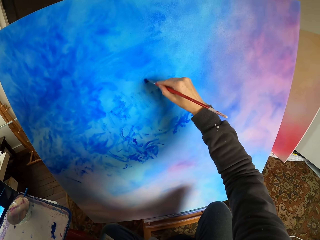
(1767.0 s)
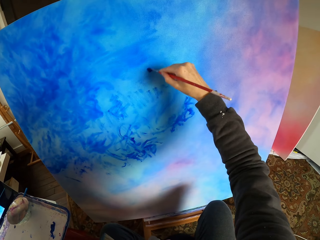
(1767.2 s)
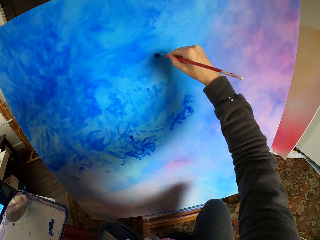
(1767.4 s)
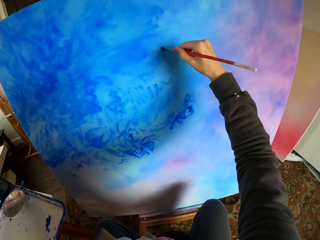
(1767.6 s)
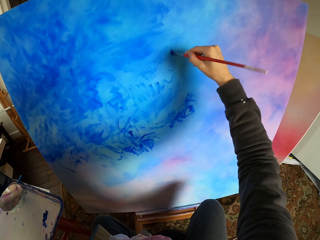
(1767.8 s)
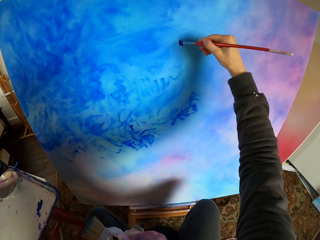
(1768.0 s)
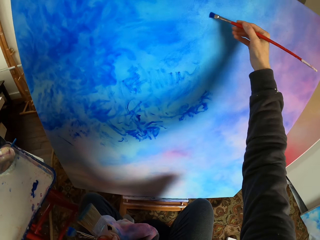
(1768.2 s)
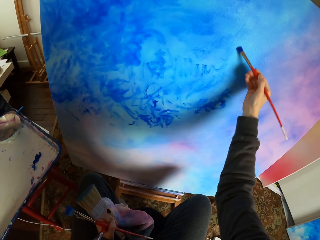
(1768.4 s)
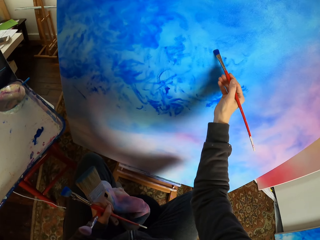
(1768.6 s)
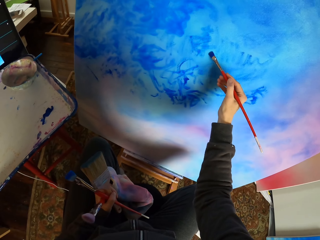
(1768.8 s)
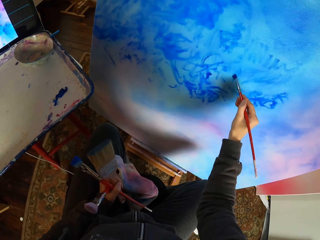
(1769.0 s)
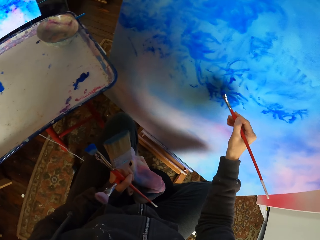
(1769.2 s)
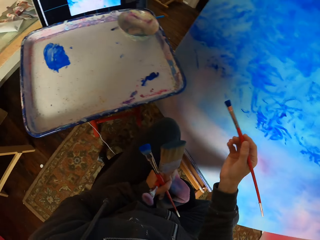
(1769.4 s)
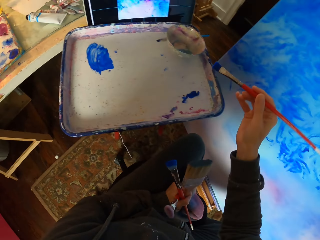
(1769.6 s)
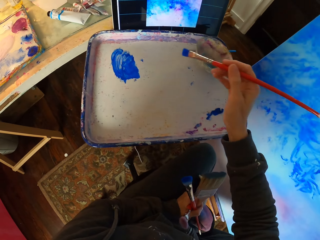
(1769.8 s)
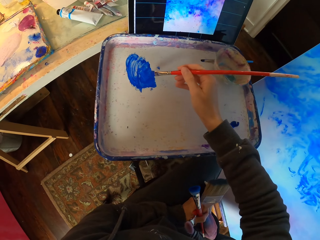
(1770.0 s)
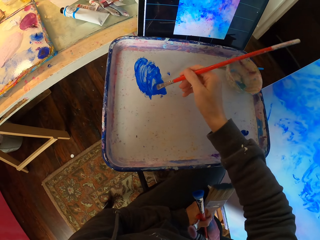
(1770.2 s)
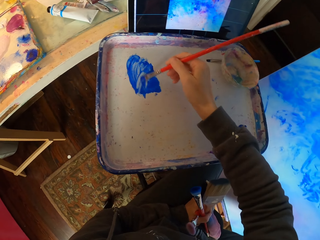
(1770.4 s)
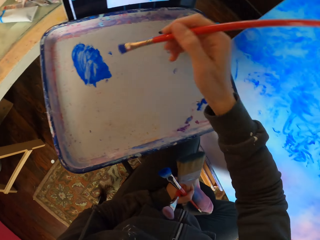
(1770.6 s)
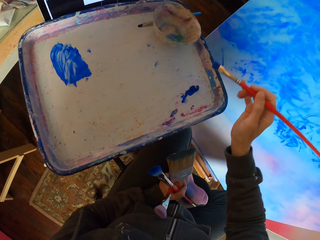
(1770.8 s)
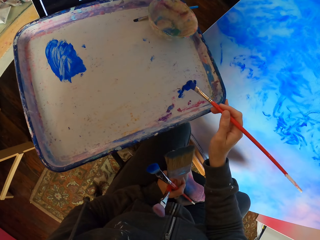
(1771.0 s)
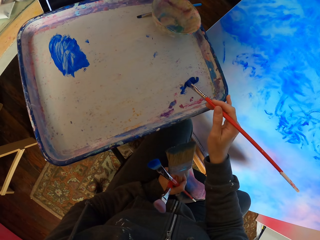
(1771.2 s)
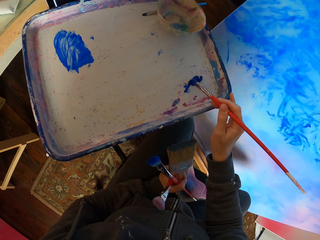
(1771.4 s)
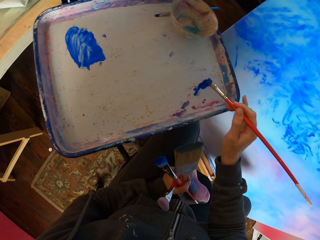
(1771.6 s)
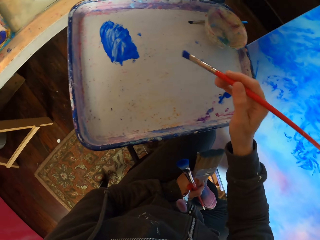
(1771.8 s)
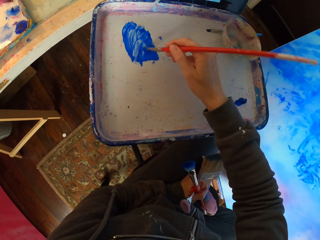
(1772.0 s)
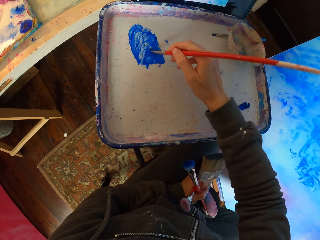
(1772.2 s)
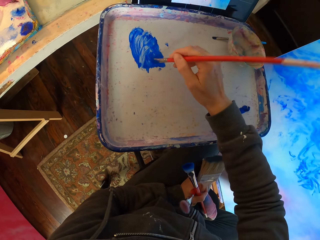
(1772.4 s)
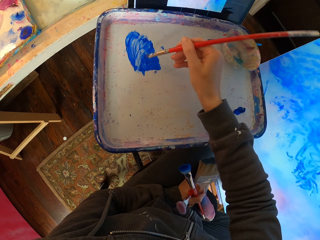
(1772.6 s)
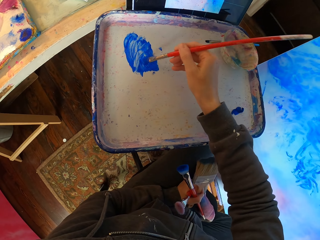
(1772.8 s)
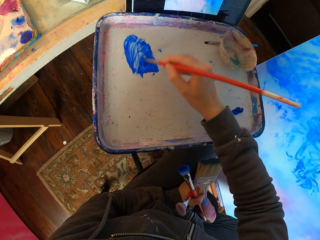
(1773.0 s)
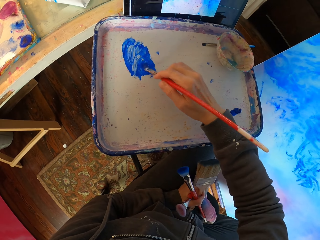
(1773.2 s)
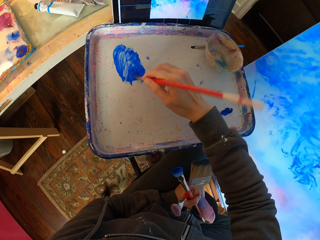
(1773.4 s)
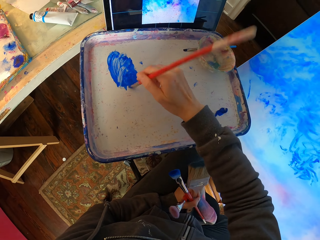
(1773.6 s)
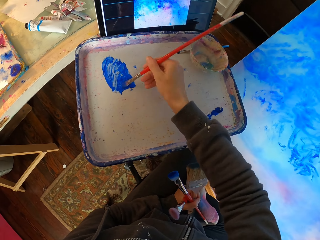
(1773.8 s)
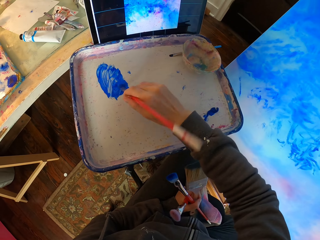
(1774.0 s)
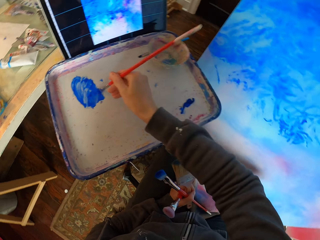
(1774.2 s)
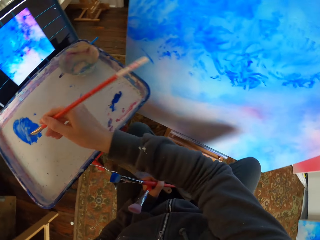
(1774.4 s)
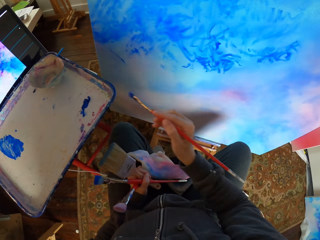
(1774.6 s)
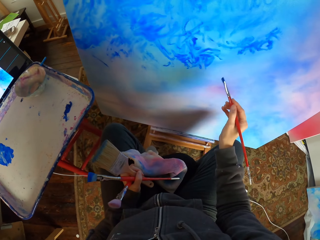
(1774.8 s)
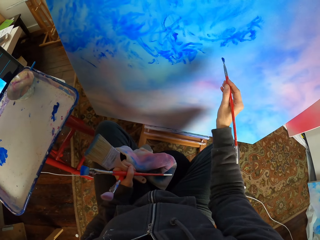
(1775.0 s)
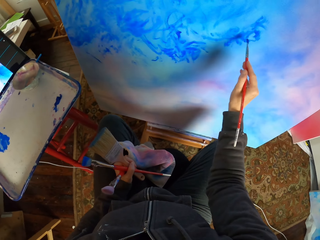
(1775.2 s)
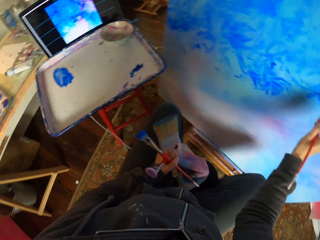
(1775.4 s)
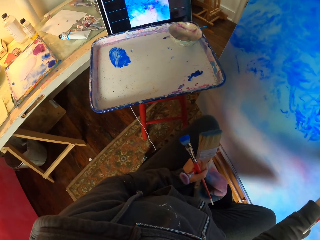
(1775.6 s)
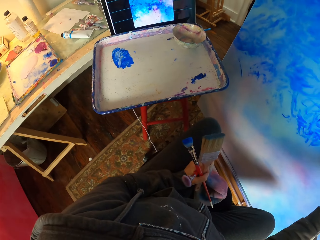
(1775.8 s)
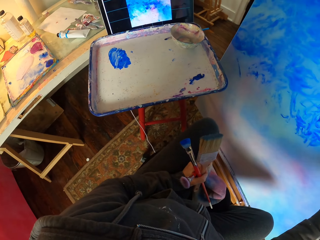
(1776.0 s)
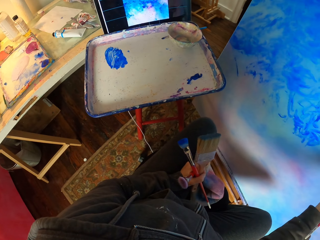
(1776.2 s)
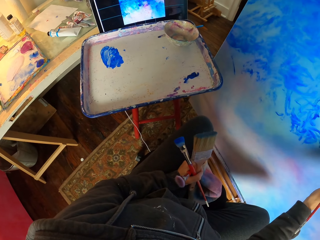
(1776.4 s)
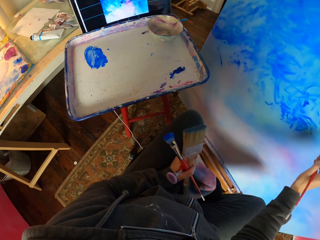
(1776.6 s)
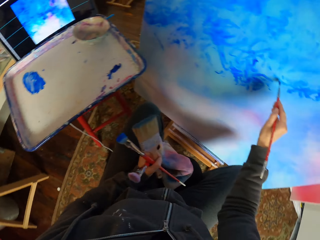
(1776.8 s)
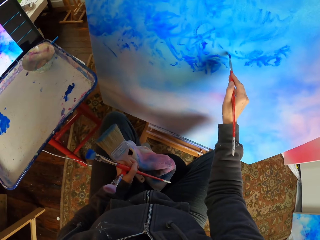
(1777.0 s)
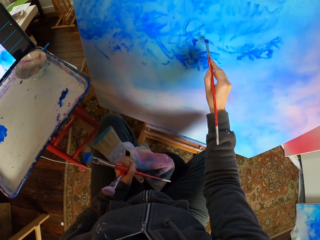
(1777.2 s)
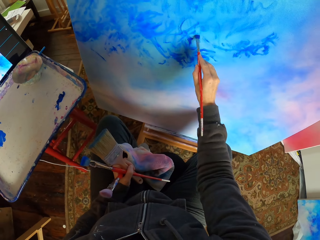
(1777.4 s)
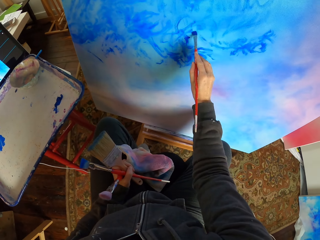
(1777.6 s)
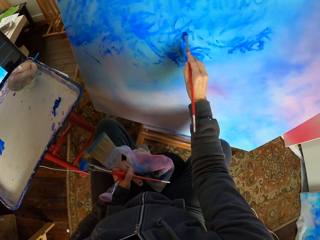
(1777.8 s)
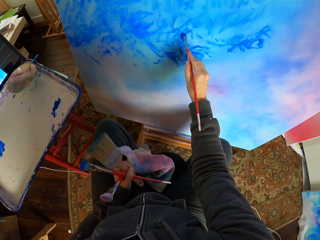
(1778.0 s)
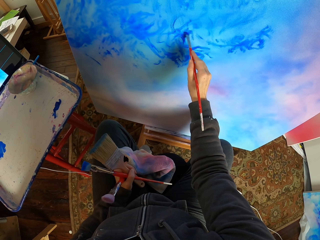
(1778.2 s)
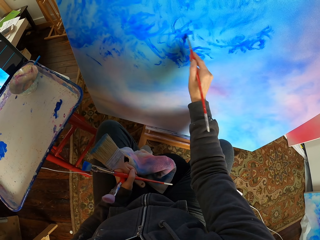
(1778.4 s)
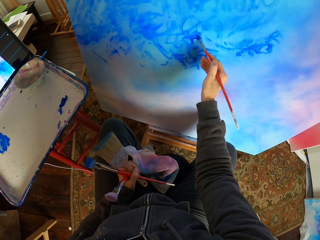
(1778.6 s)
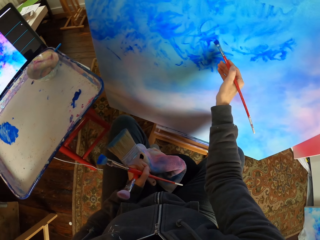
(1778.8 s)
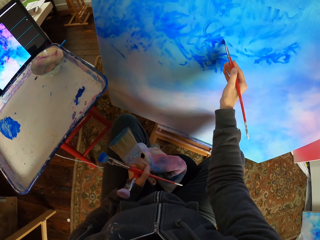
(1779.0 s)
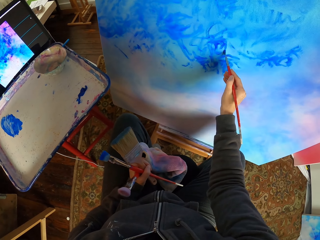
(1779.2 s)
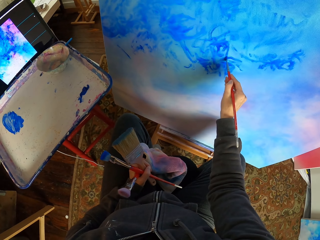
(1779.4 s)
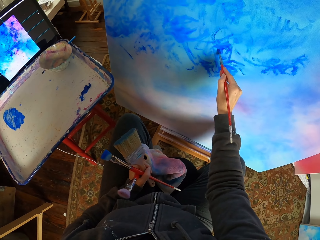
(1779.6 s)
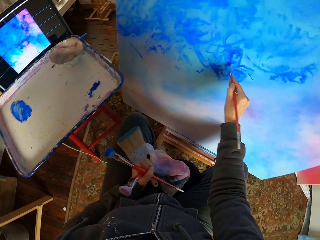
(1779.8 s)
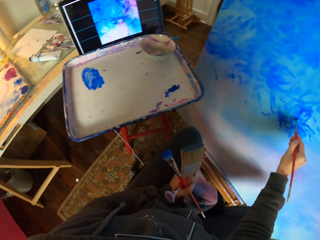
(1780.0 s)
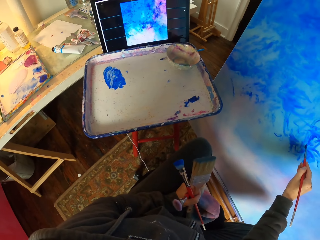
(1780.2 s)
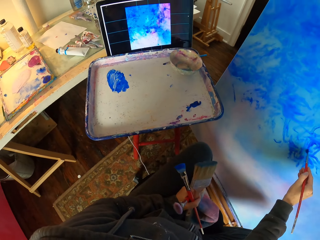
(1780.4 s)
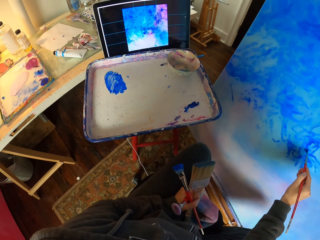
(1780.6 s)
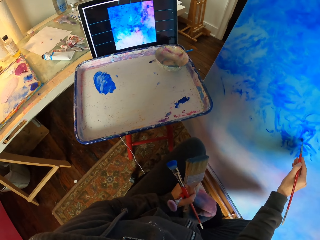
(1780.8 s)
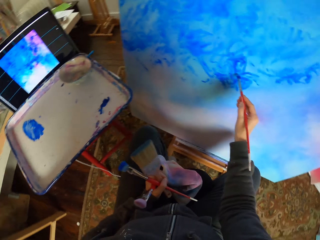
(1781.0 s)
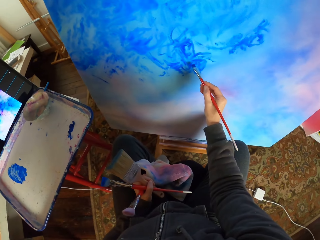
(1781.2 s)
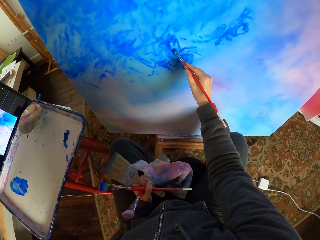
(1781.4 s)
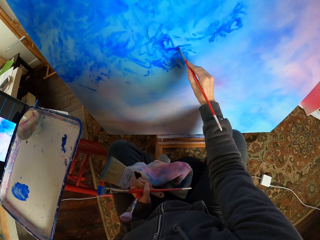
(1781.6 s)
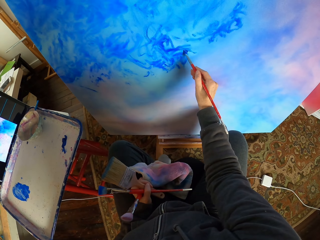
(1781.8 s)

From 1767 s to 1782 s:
The camera wearer applies paint on the brush. They paint art with the brush on the board.

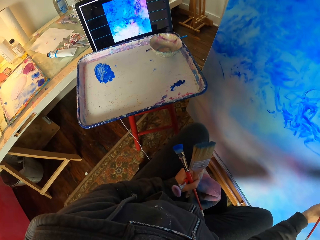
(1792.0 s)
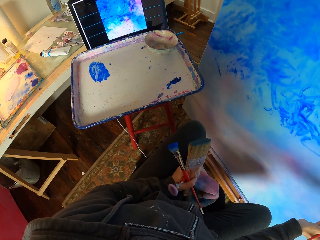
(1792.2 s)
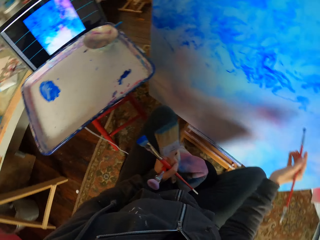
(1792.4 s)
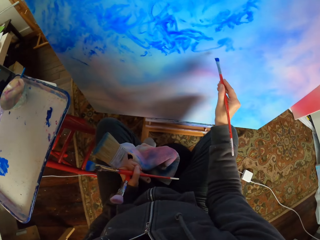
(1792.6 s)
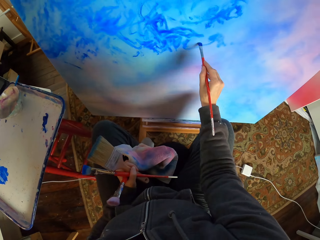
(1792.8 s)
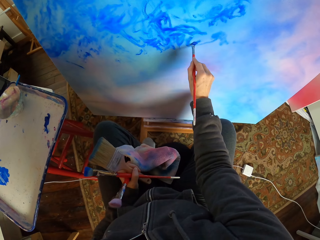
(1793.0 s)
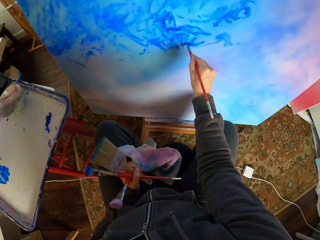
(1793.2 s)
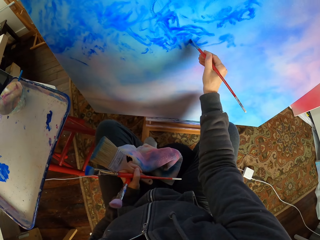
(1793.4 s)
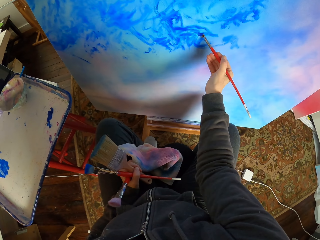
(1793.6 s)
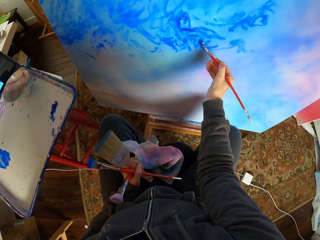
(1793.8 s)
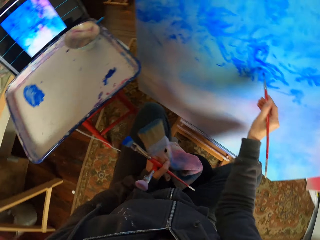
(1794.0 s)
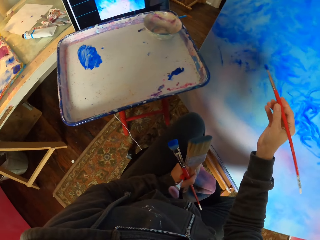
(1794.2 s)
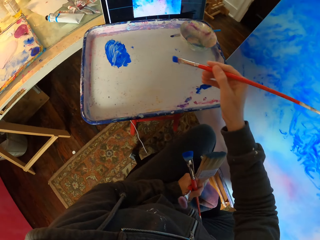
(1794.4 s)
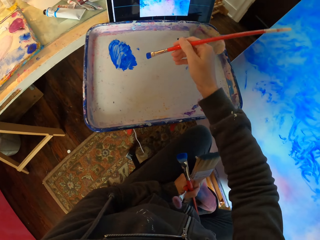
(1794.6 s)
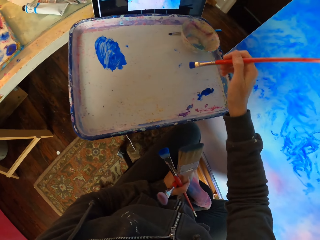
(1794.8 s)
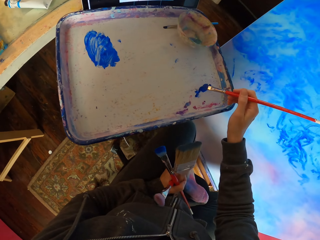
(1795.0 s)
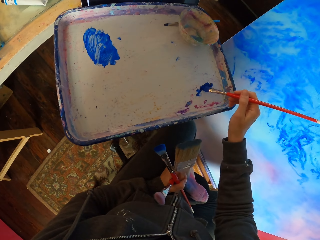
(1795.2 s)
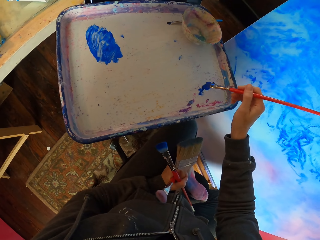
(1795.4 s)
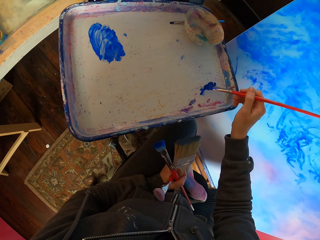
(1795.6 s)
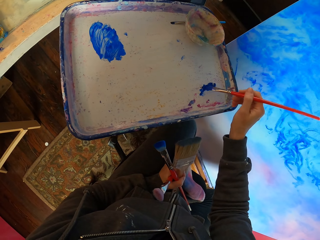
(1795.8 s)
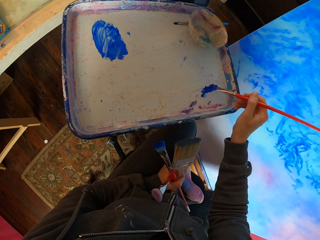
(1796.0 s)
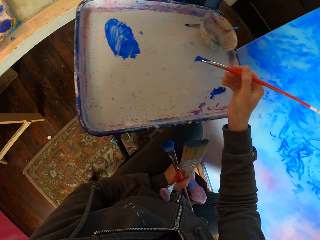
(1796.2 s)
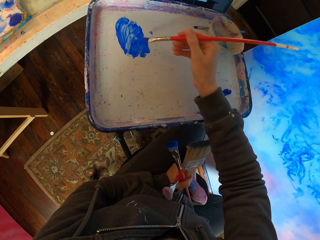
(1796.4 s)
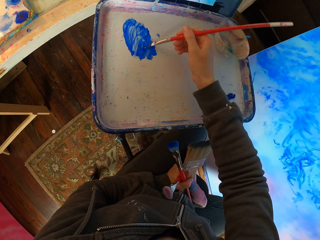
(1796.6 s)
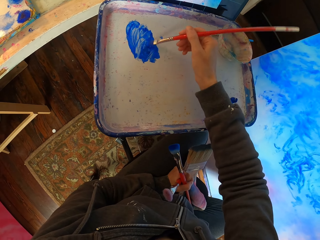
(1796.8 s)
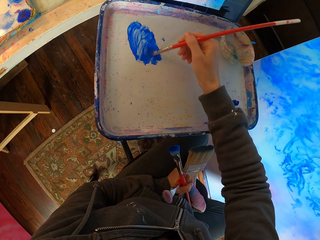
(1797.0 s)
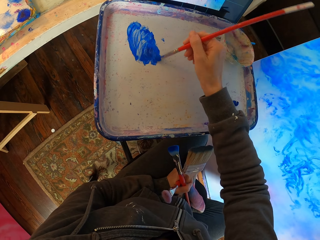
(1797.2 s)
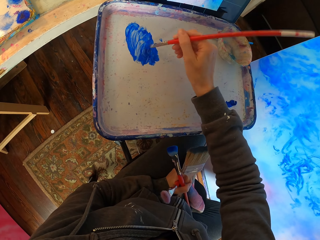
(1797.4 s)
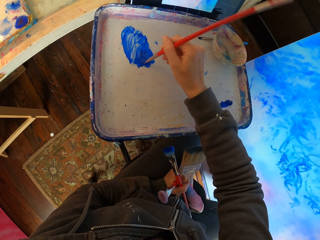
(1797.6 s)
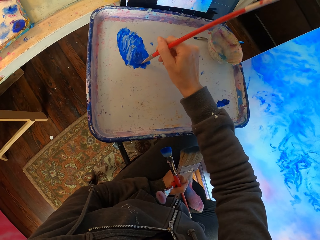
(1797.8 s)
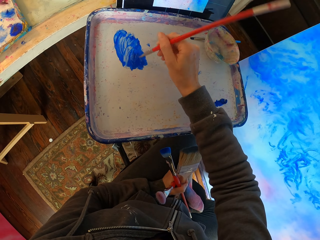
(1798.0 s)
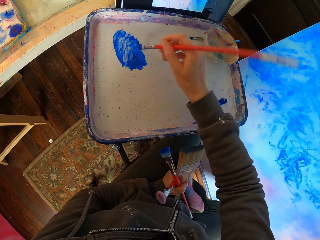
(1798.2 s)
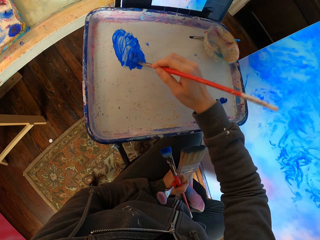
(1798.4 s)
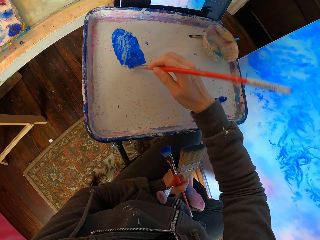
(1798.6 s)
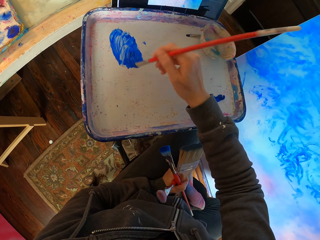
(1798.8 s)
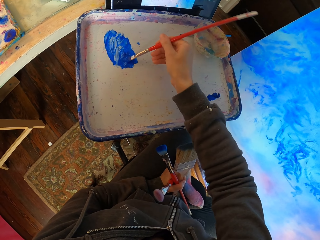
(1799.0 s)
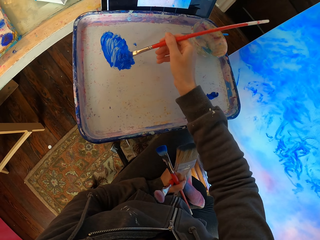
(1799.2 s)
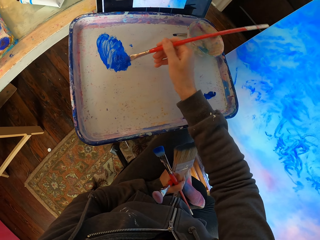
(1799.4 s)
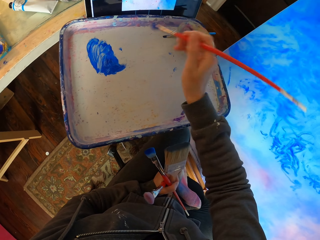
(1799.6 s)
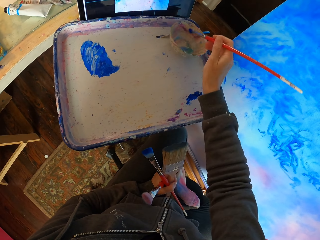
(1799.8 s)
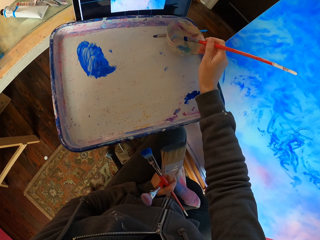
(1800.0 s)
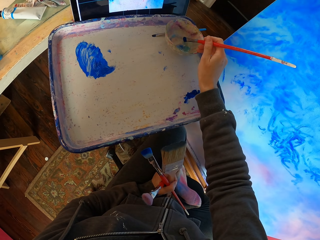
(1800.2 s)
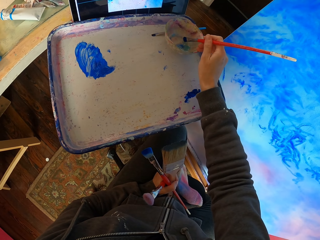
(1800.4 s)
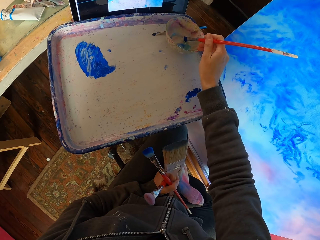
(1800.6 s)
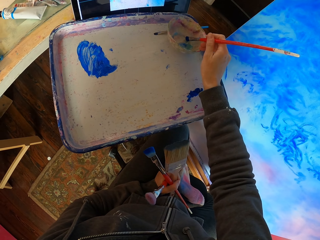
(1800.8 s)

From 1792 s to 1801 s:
The camera wearer applies paint on the brush.
